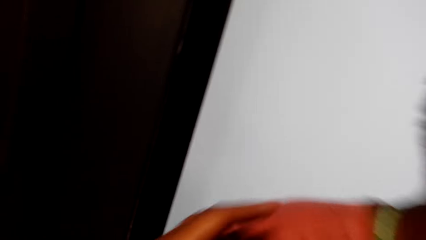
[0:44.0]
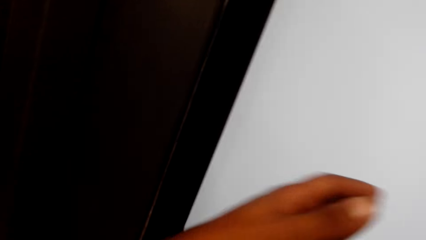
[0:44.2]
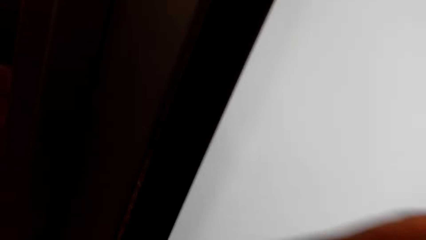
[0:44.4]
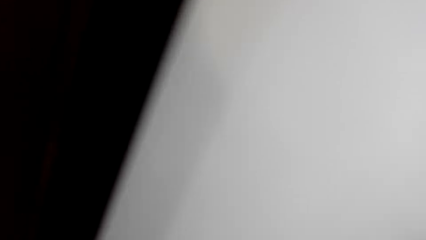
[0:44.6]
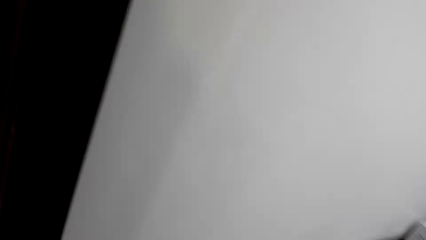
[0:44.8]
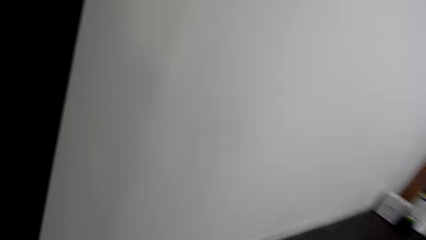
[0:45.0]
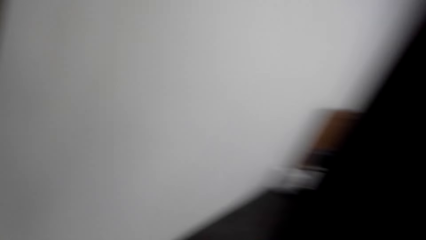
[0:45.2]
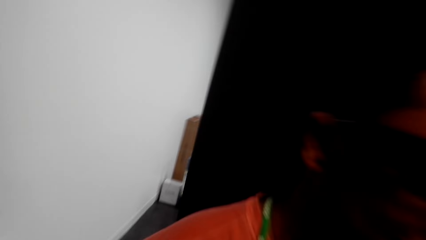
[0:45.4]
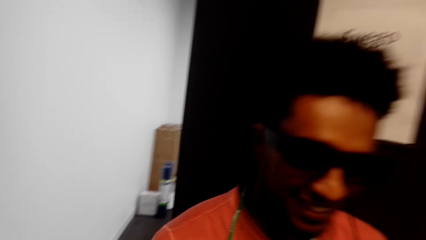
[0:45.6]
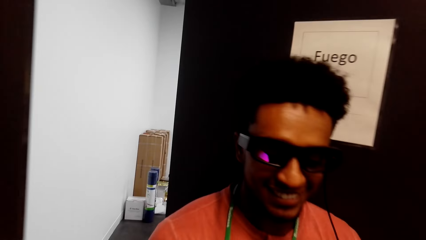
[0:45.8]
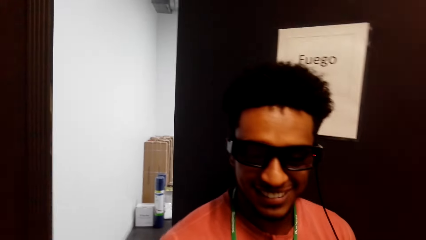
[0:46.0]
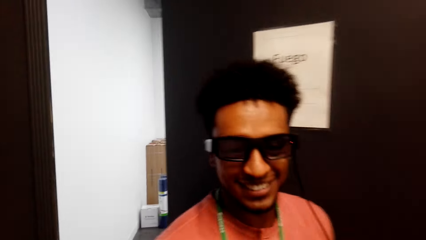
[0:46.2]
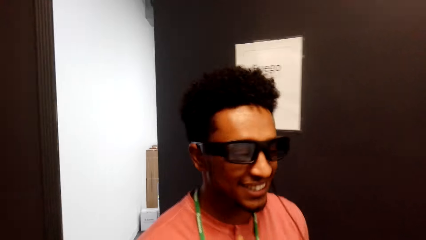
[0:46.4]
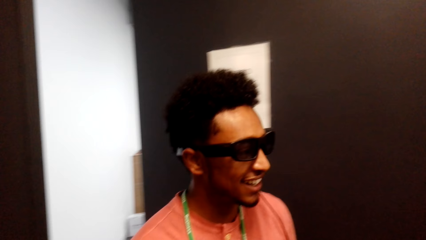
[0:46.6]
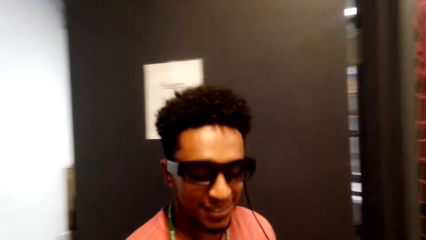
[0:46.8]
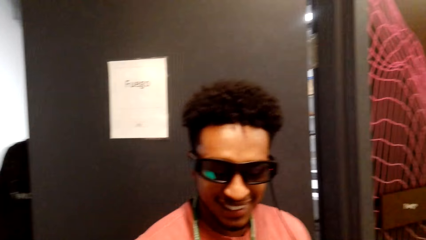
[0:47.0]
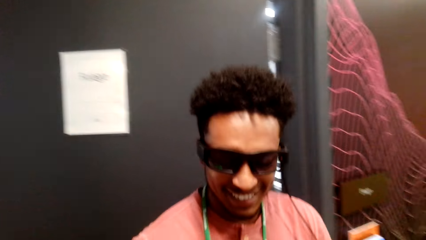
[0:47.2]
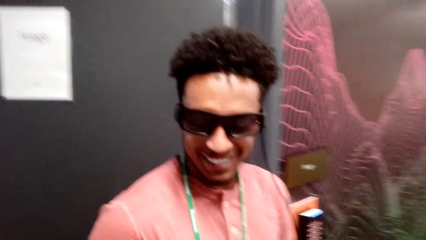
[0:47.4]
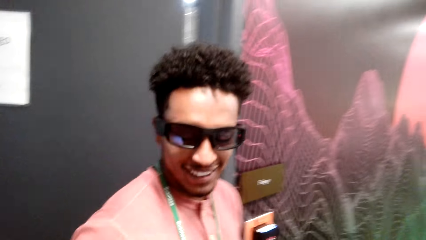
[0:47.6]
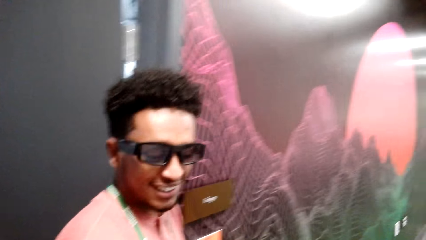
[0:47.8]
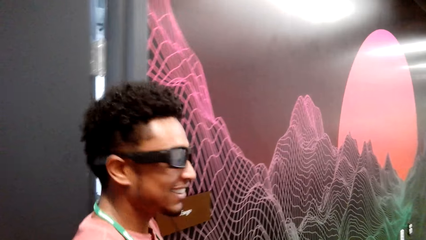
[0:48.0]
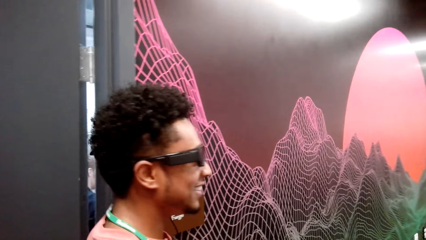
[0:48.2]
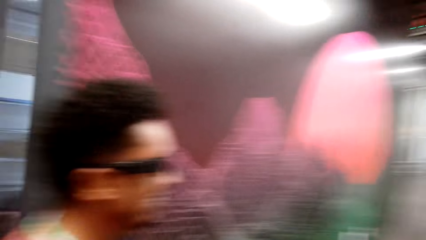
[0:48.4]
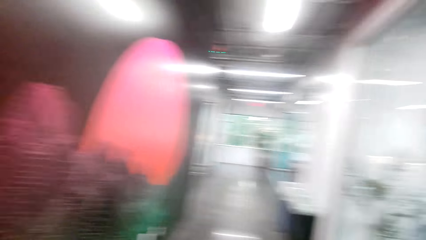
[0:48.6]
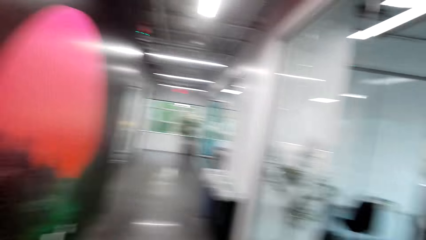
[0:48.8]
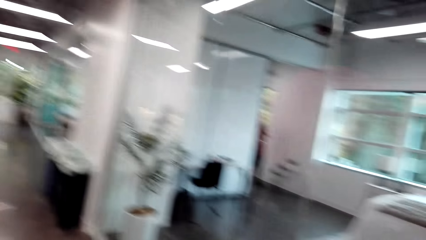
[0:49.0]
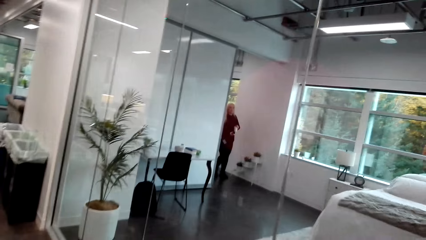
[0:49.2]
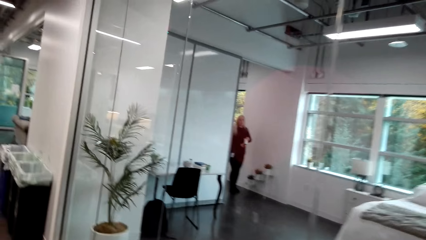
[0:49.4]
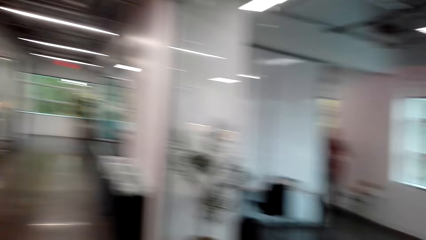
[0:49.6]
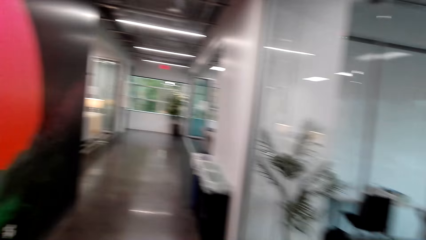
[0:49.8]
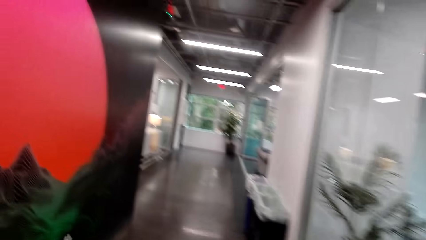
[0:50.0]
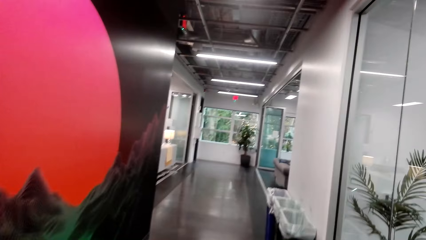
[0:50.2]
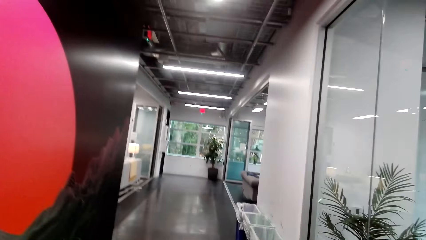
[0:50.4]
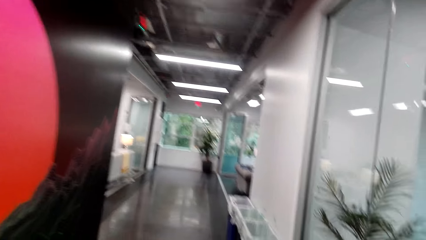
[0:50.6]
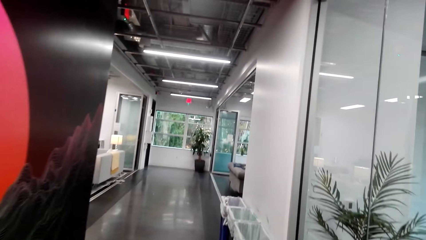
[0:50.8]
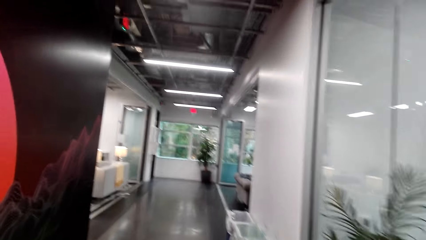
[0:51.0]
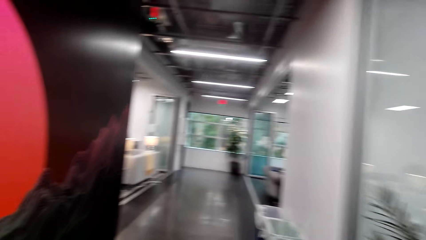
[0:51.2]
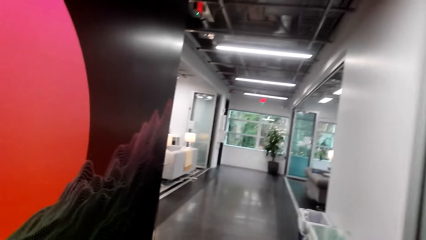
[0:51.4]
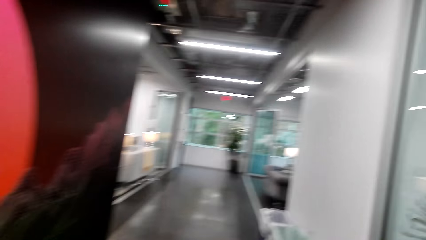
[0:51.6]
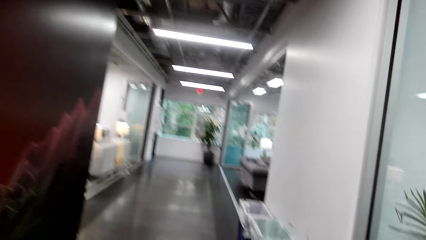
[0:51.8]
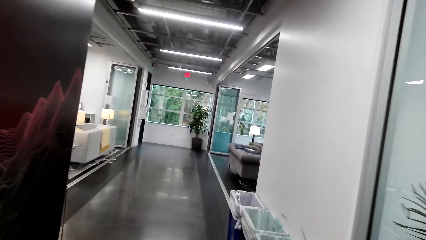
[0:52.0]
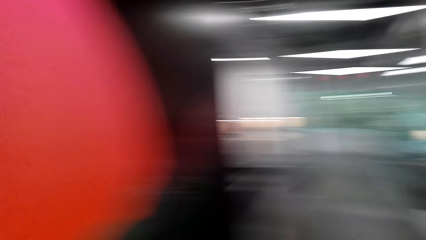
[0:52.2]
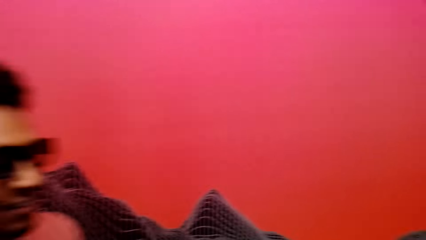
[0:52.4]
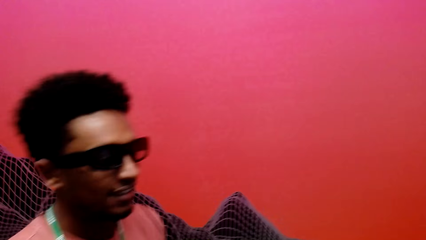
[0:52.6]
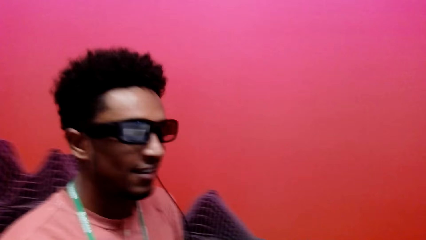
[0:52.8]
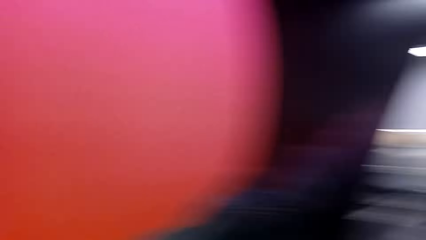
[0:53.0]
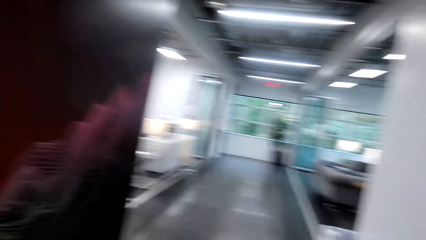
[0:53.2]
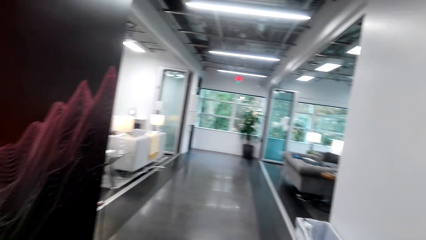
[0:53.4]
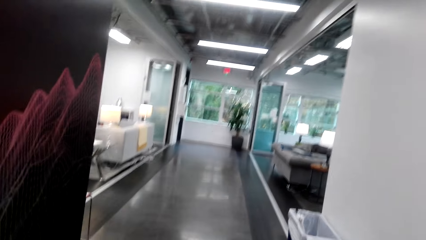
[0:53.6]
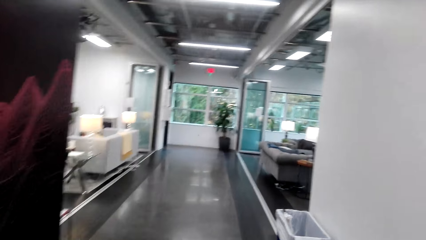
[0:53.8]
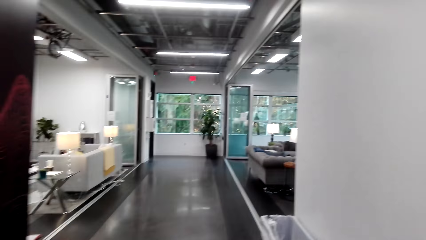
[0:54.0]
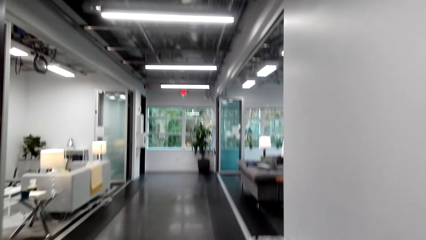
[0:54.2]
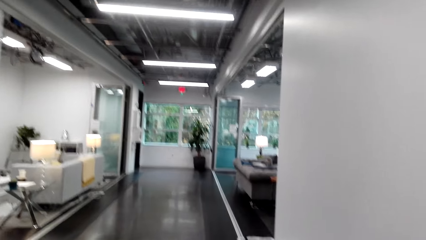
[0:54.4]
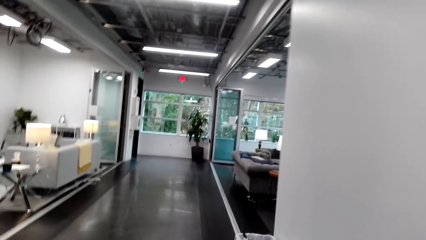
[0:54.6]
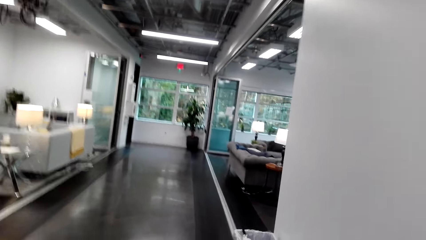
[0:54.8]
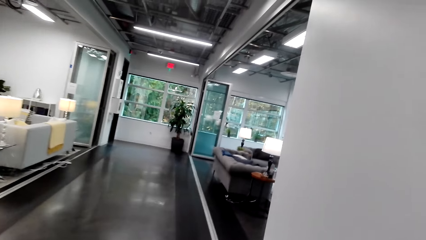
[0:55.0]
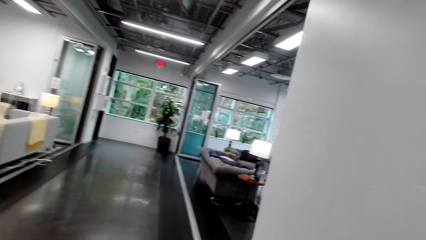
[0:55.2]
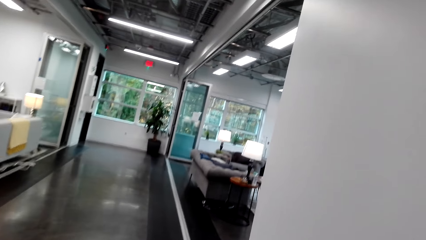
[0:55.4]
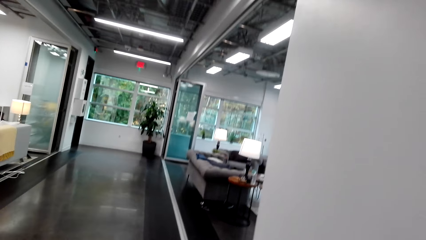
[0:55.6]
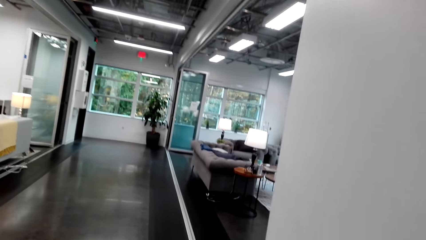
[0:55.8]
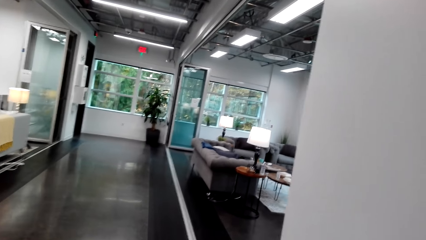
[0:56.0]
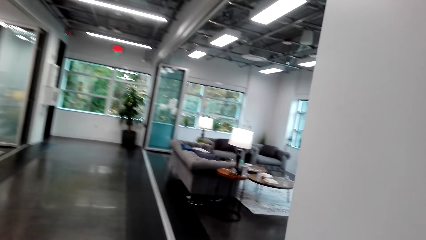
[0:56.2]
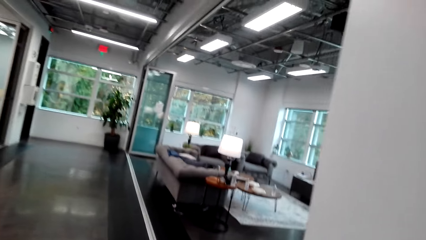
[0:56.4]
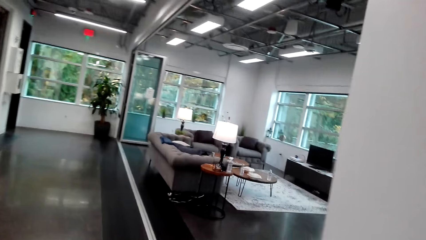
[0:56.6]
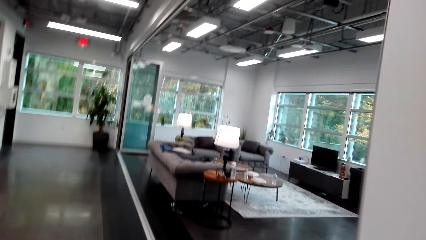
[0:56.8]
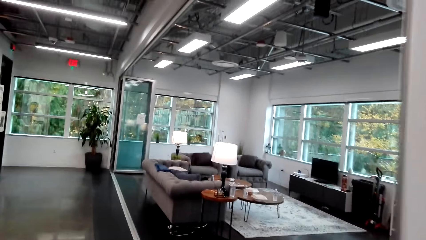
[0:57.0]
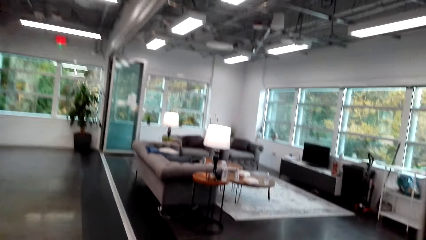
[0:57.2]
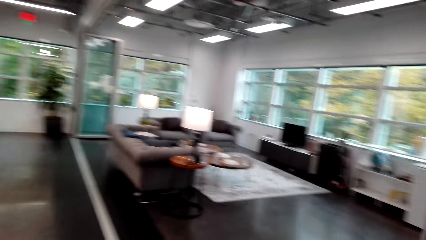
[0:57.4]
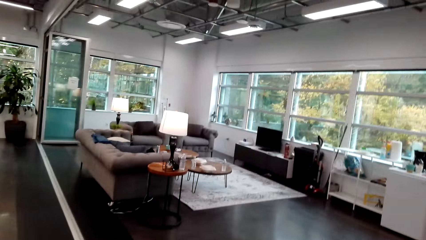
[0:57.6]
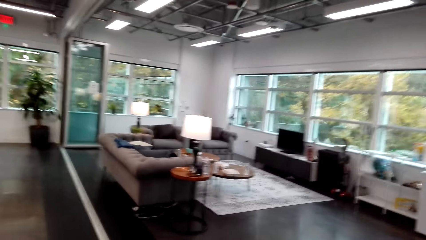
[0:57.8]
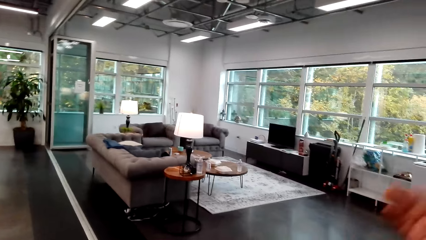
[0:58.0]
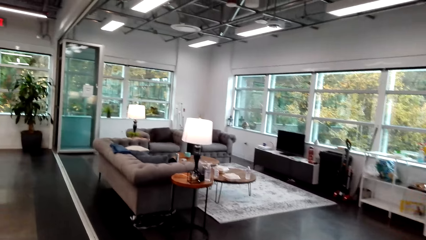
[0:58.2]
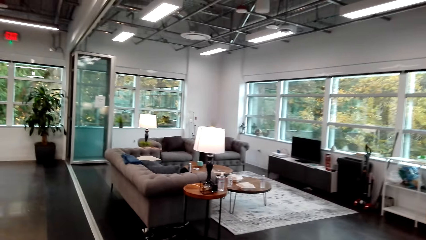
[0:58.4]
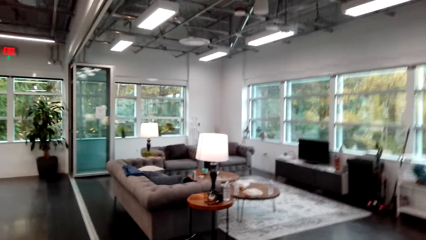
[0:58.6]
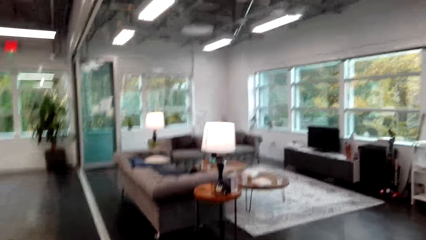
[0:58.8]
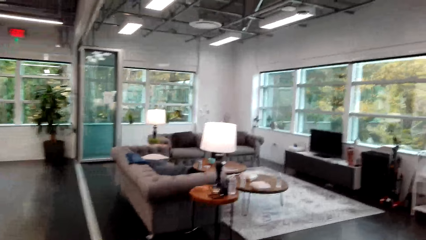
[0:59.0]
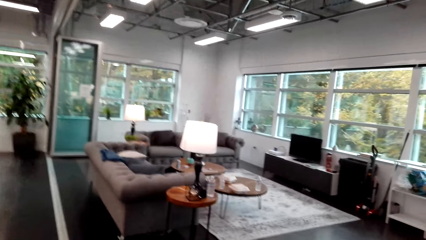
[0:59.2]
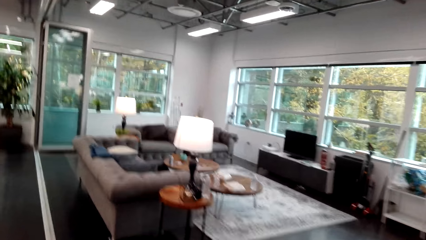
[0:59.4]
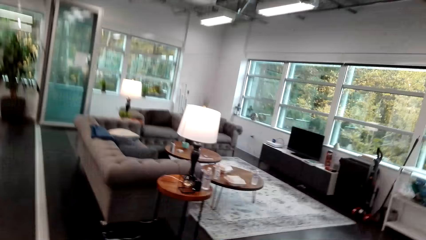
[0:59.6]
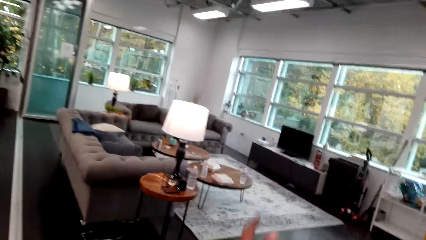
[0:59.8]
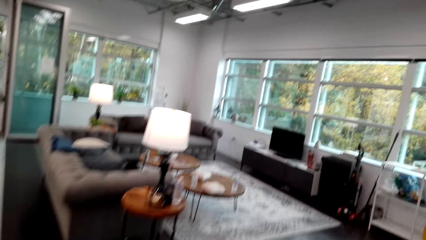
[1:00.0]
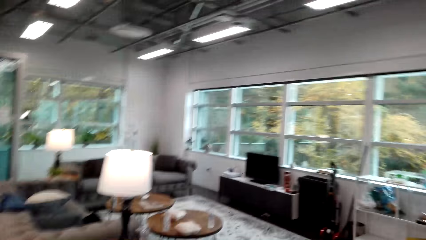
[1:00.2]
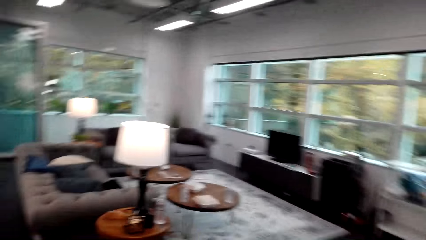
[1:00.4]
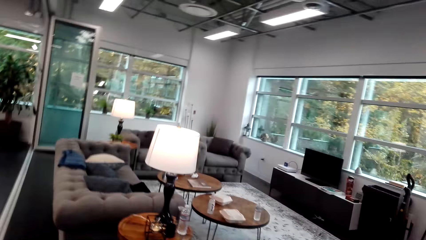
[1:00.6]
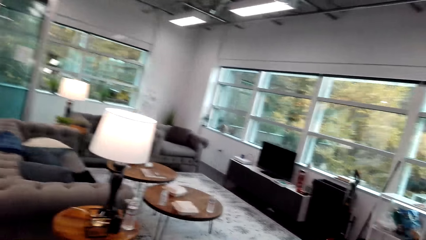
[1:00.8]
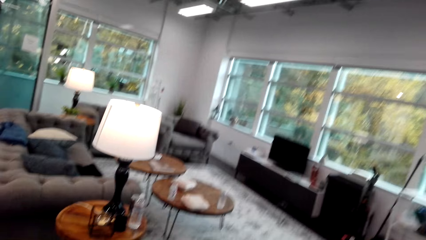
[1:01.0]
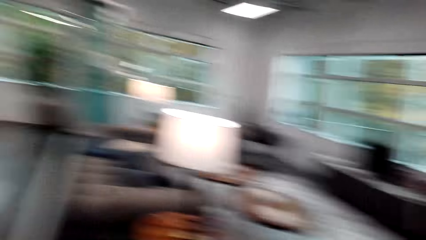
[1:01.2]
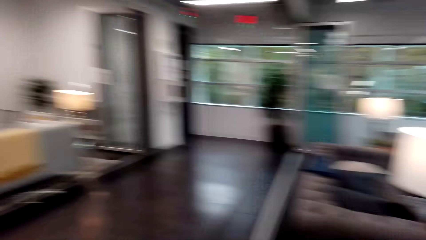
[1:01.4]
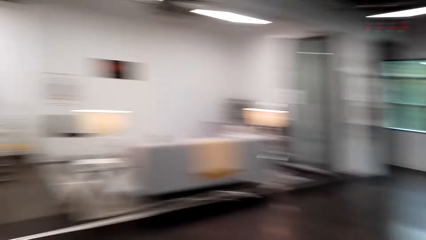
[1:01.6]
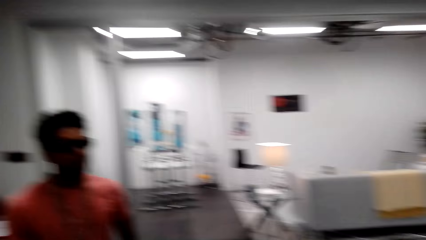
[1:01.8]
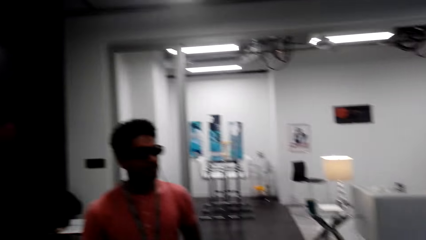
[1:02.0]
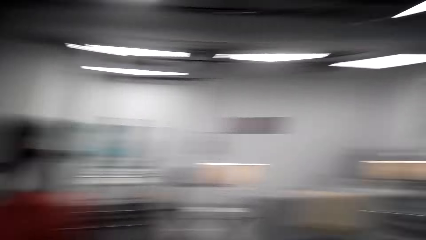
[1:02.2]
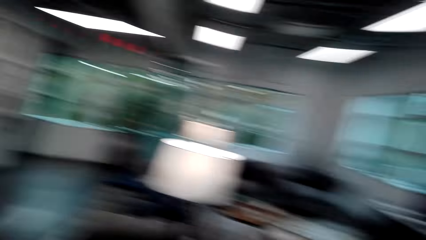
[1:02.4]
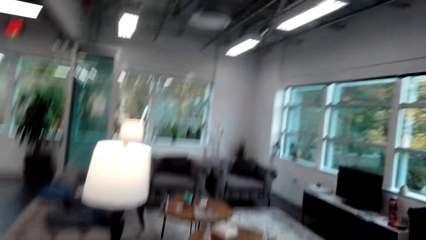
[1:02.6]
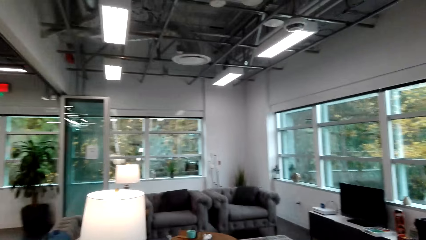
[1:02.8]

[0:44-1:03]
The camera wearer talks with the man. They walk around the house and dialogue to the man. They walk towards the living room.
